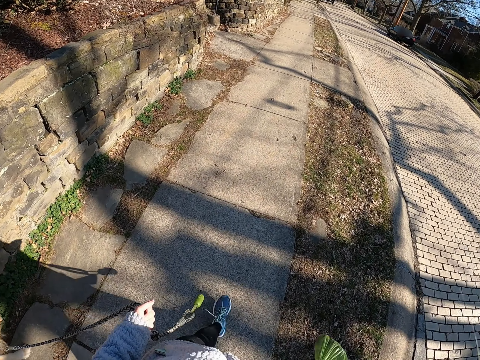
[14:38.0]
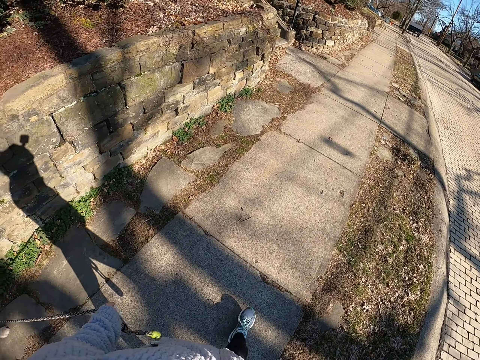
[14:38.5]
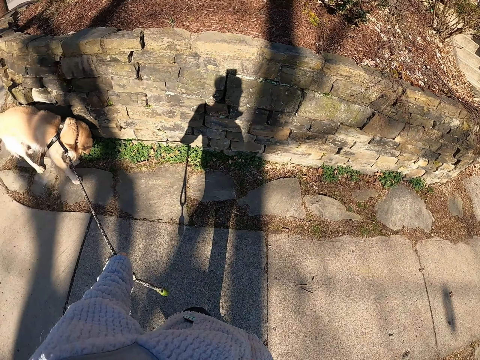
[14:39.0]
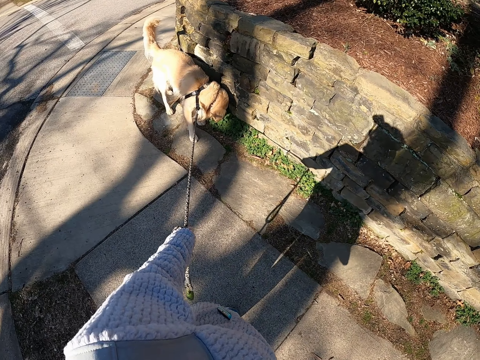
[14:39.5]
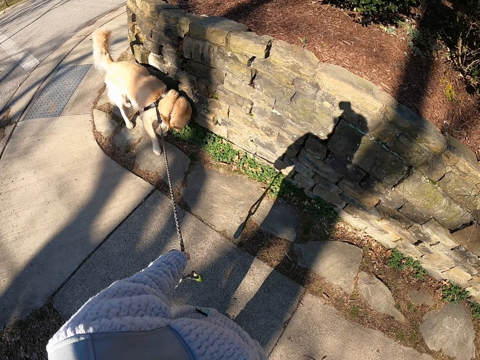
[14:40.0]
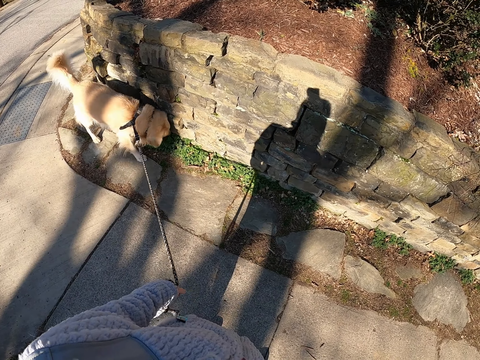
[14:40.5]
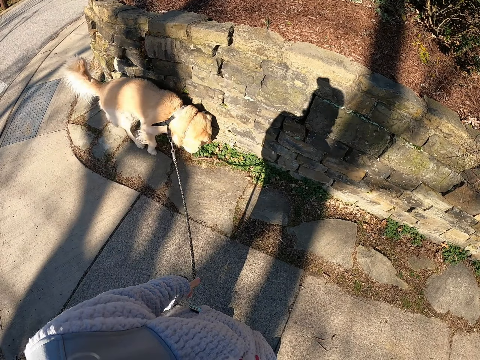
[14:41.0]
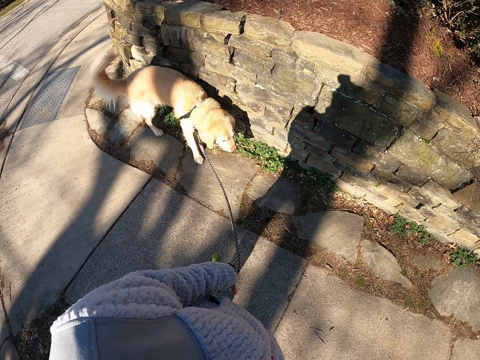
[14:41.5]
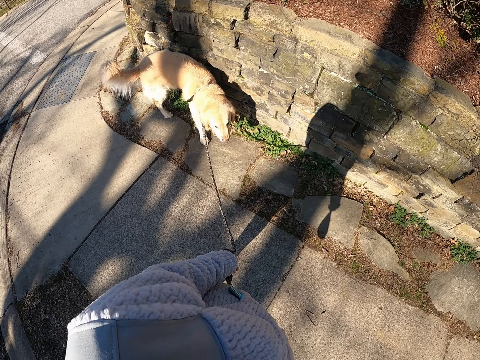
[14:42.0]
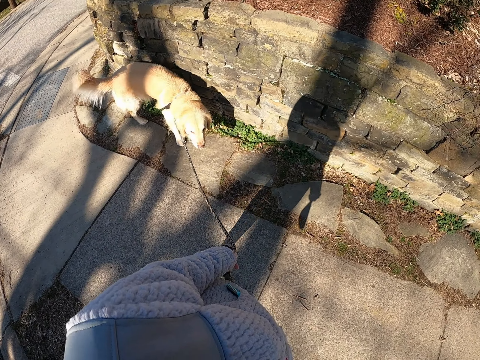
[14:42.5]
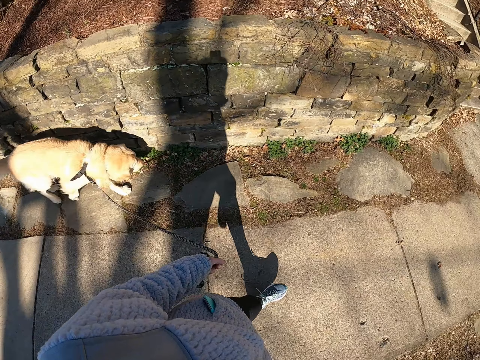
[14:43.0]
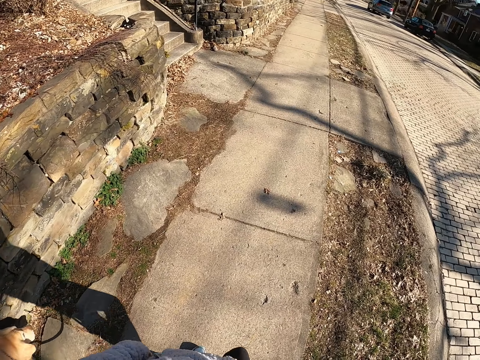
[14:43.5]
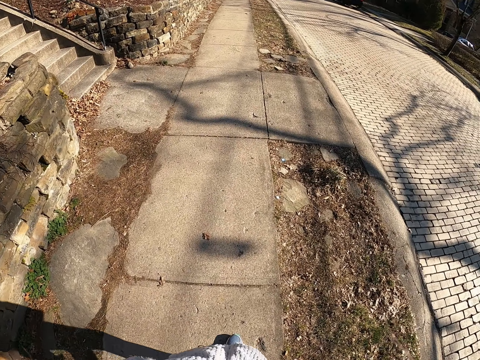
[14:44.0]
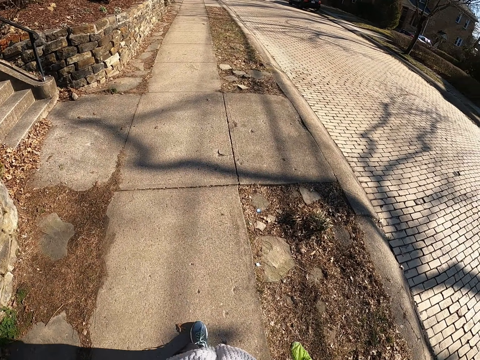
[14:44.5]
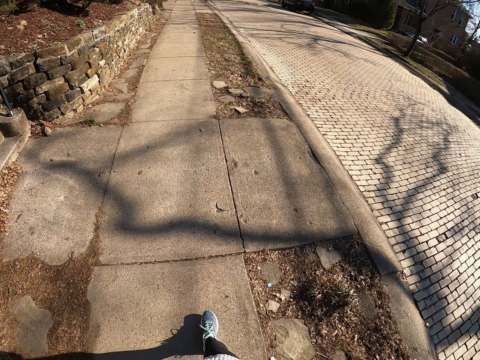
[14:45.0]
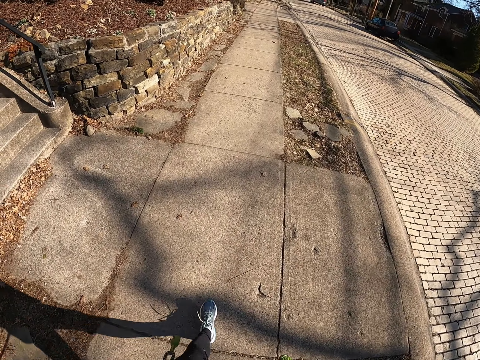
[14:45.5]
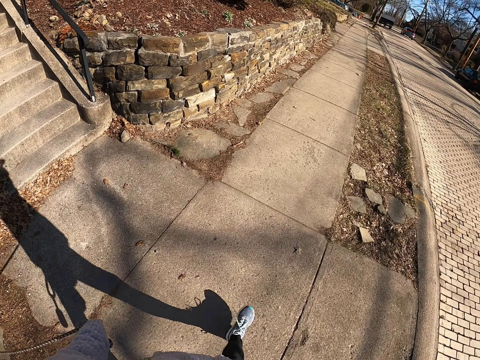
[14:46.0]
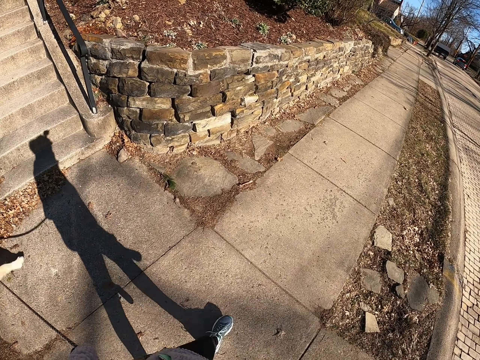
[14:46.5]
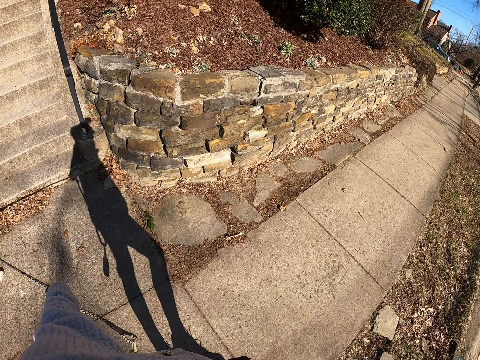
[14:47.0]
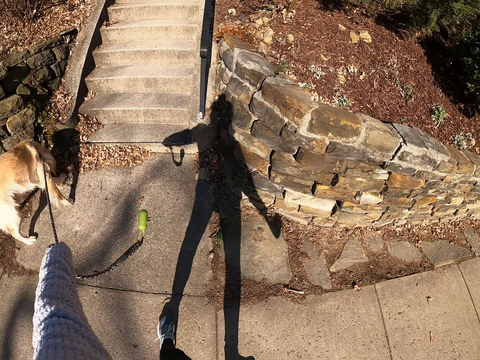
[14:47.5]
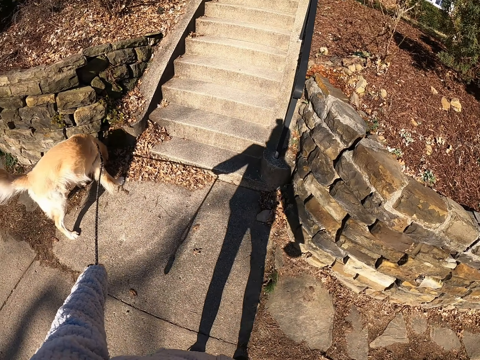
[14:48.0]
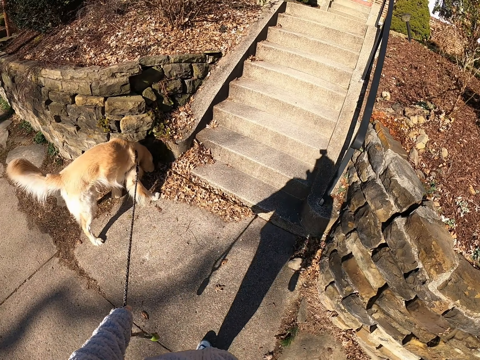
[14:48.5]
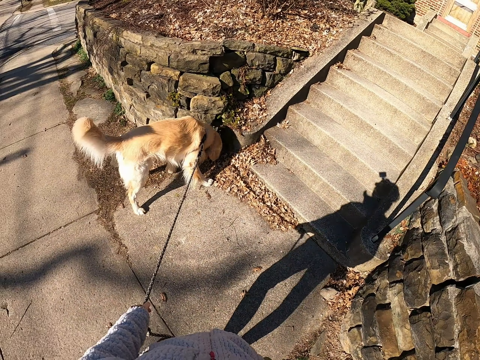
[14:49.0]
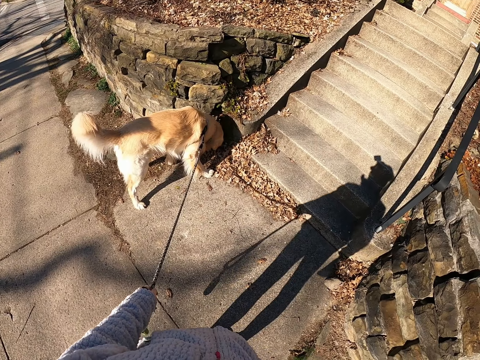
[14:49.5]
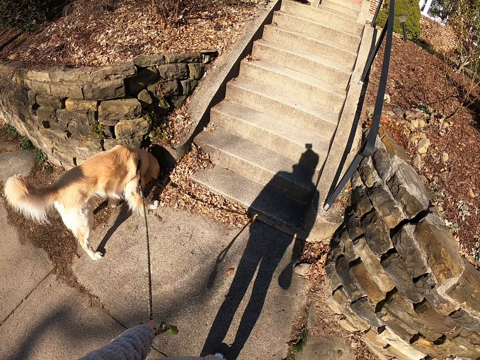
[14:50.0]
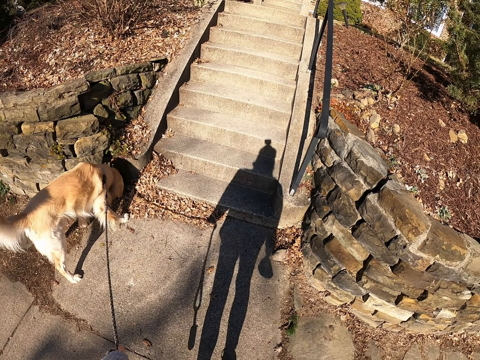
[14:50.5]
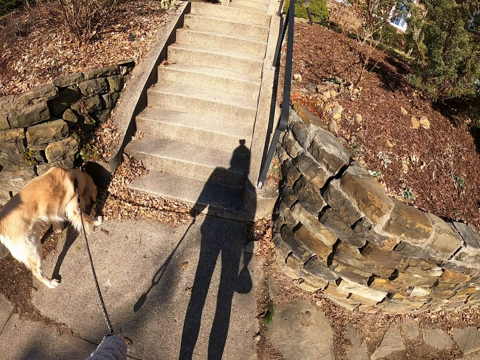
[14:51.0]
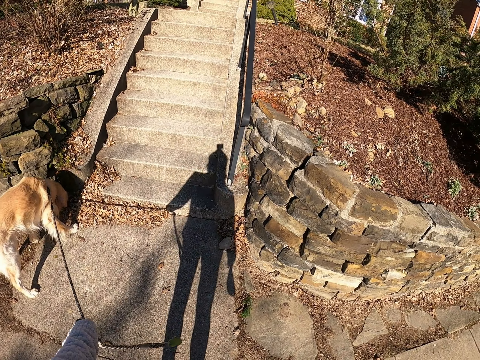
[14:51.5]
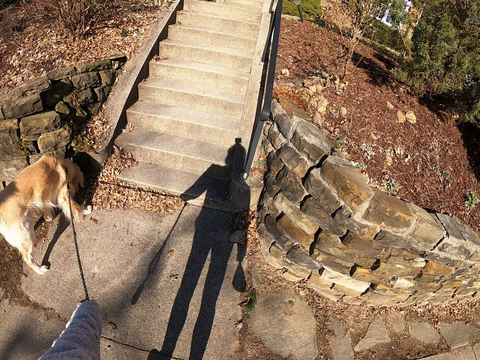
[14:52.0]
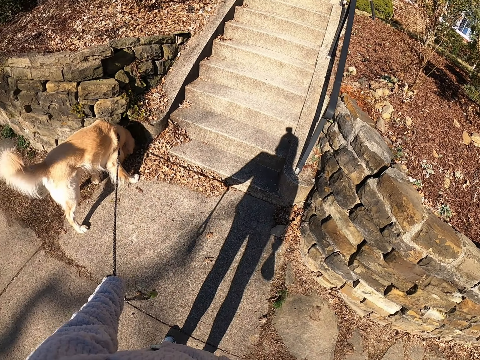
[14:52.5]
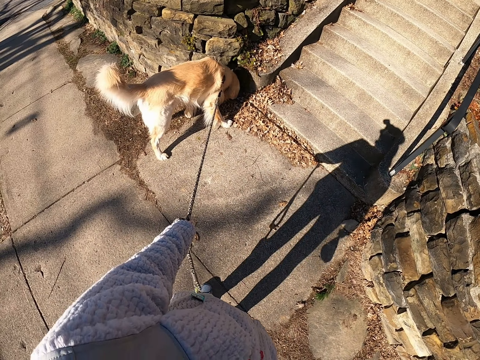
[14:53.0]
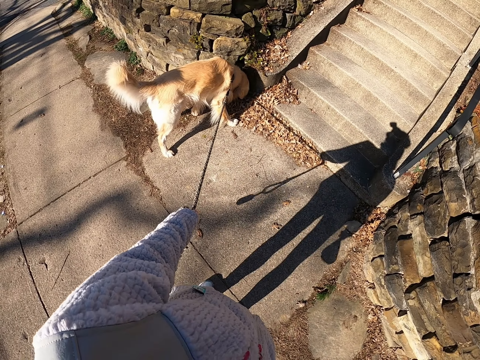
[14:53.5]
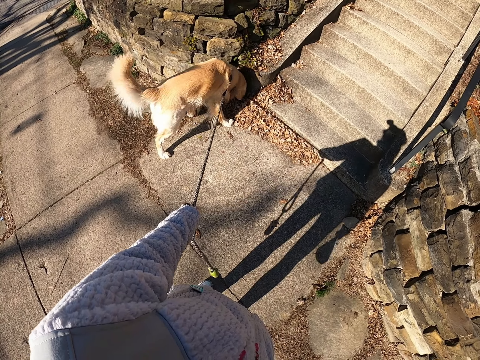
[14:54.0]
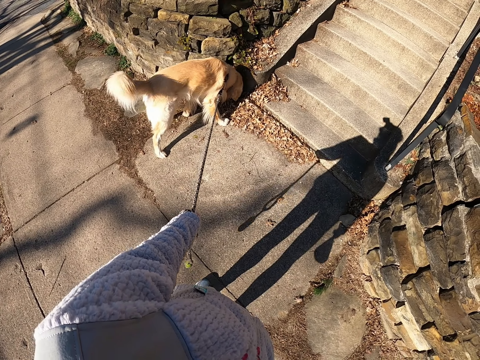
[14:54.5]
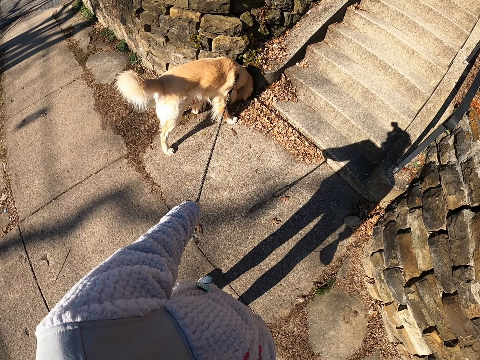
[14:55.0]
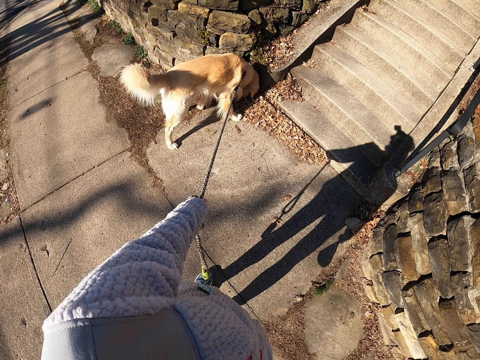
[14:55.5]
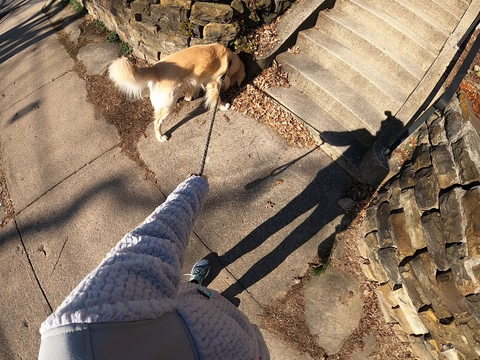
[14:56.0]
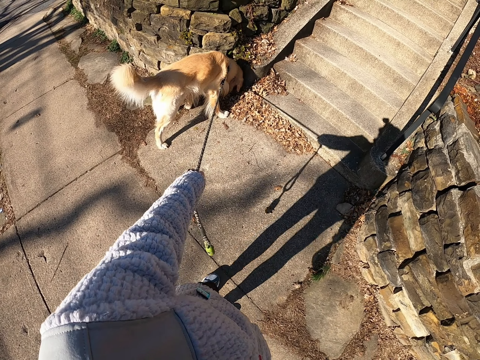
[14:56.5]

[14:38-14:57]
The camera wearer stops. They stand on the road with the dog. They walk on the road with the dog. They stop. They stand on the road with the dog. They pull the leash.

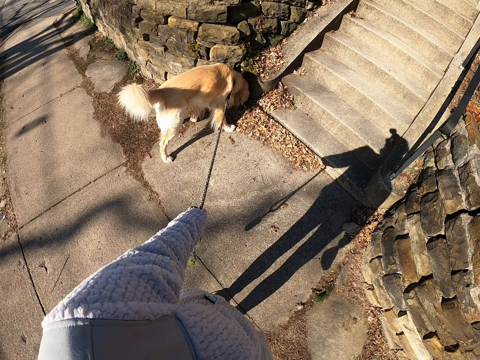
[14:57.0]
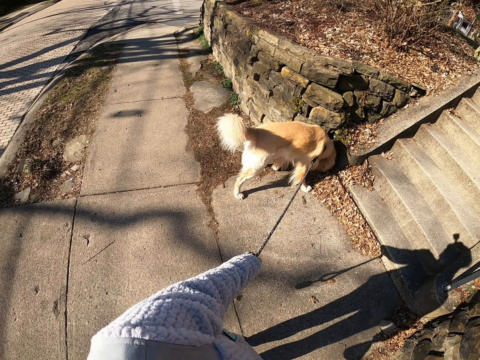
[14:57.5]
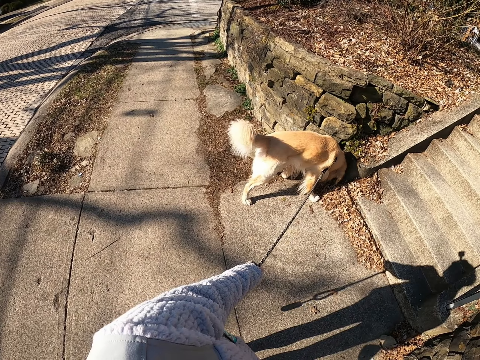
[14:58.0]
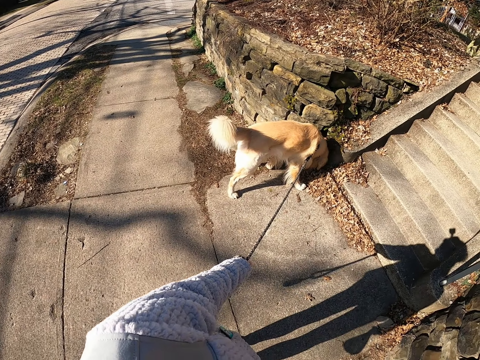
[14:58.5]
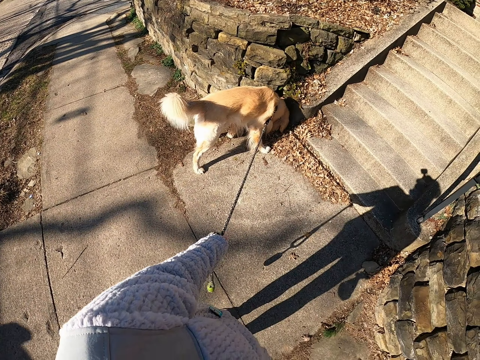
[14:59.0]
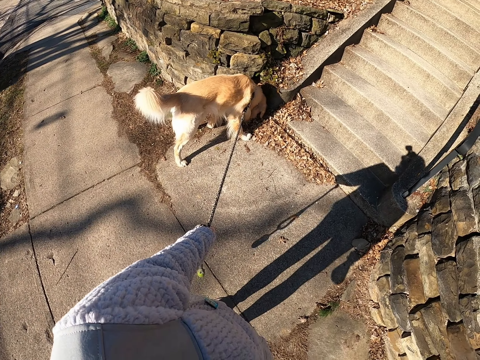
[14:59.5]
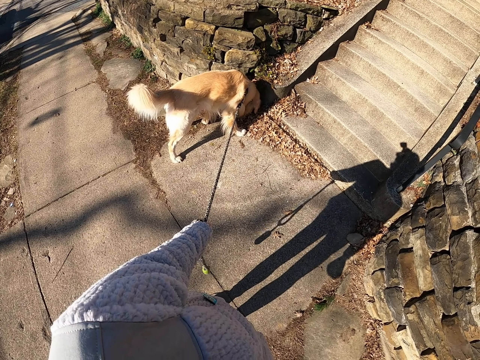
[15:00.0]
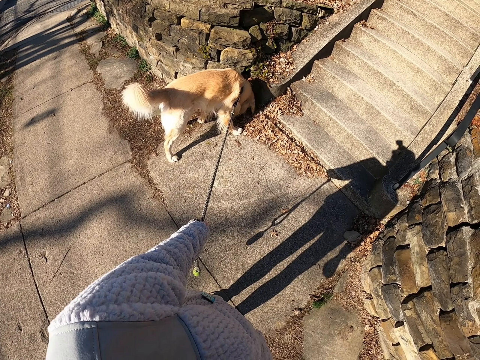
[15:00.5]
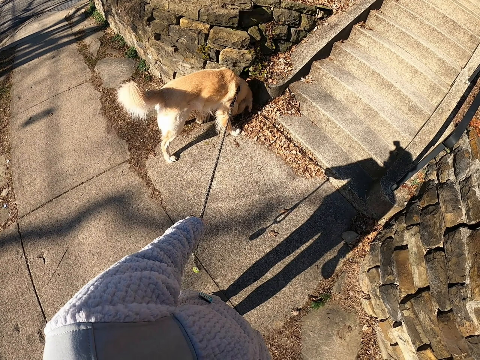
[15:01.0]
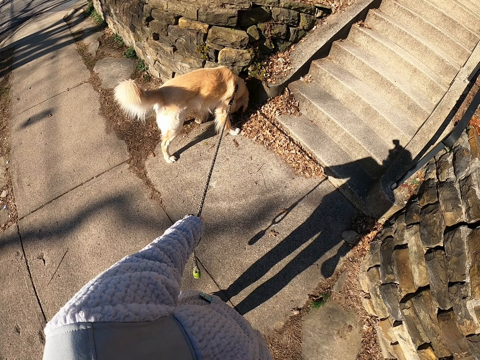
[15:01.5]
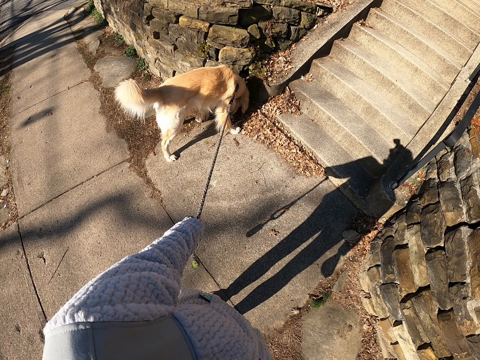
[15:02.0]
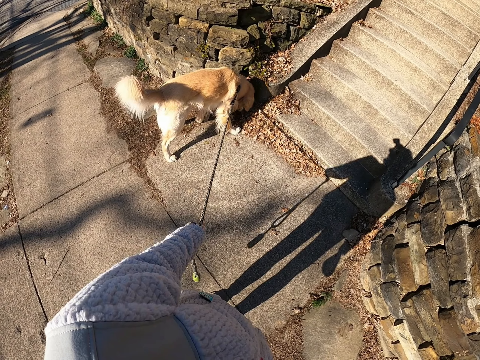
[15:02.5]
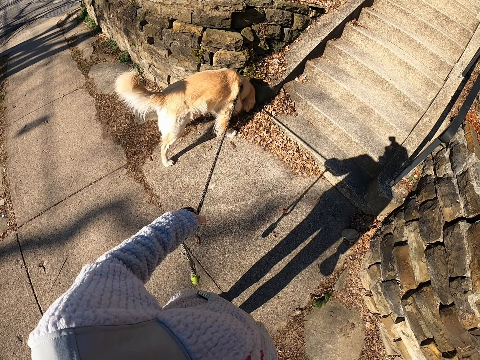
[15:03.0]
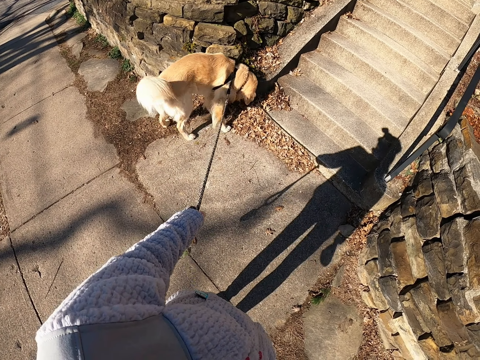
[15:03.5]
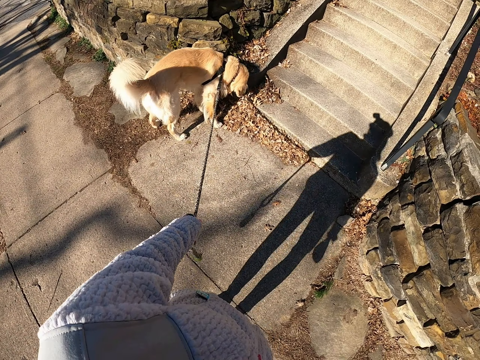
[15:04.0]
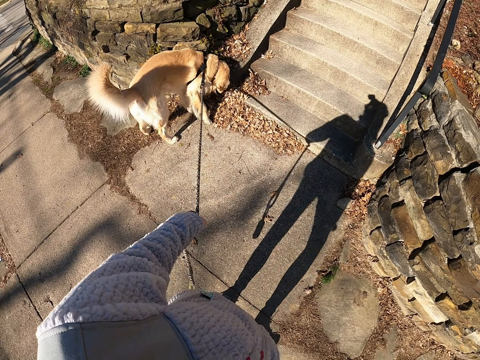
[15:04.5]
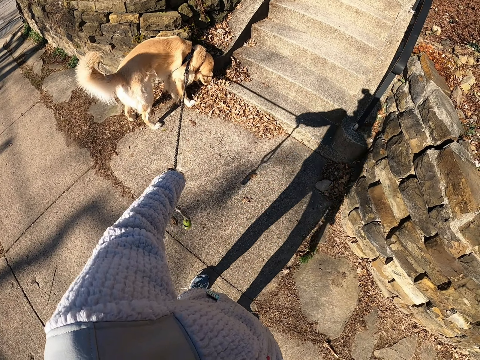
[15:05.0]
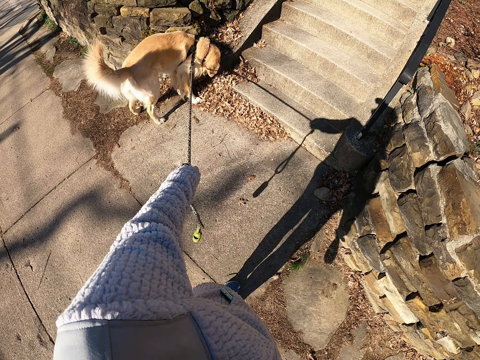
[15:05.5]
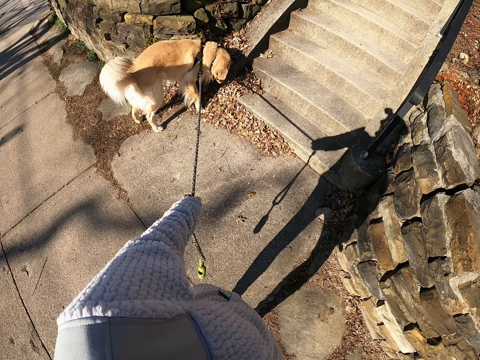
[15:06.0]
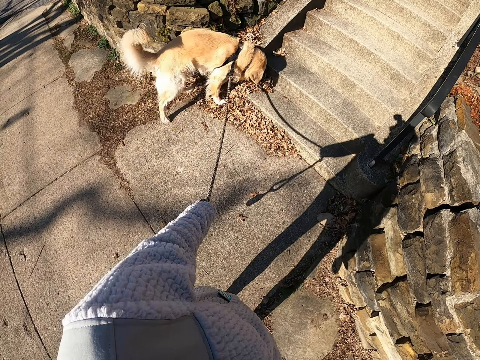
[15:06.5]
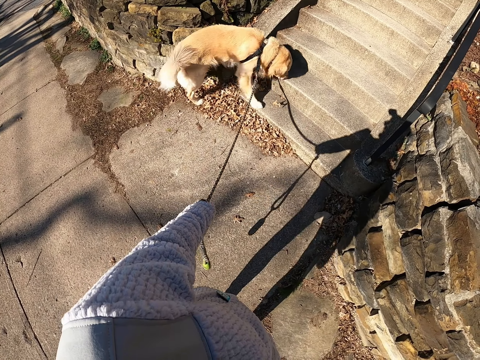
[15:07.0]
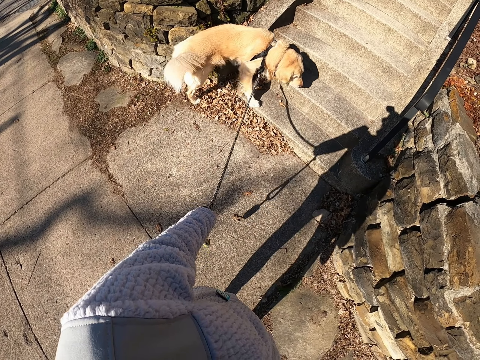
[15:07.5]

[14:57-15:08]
The camera wearer moves.
